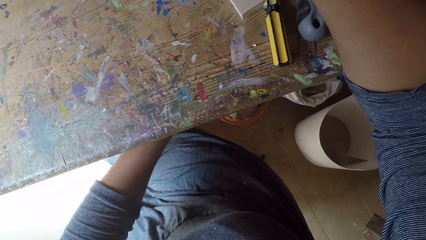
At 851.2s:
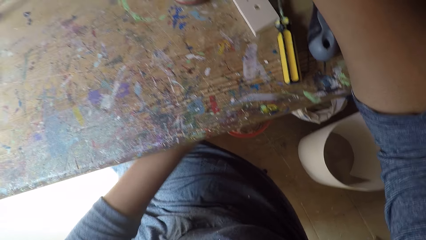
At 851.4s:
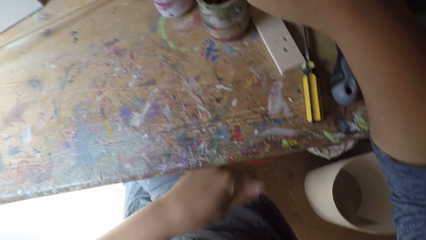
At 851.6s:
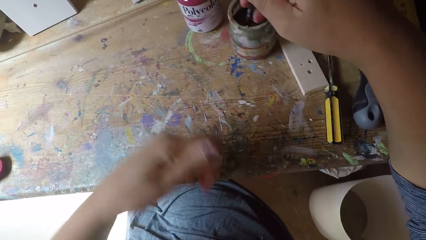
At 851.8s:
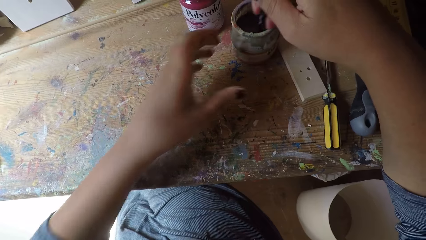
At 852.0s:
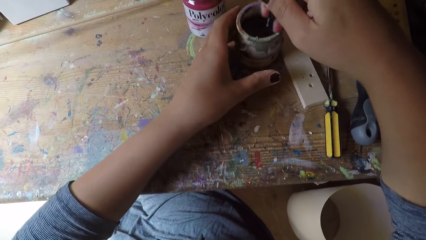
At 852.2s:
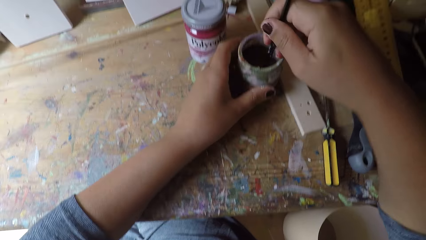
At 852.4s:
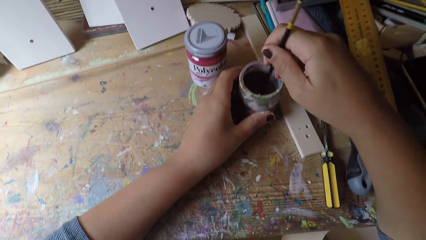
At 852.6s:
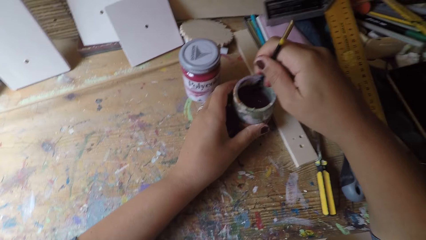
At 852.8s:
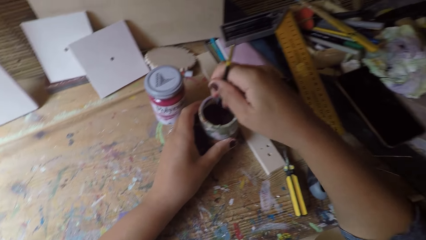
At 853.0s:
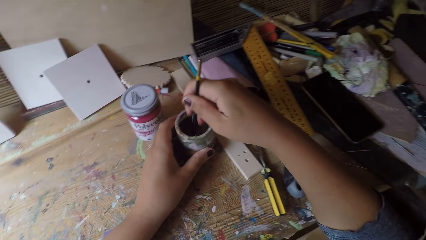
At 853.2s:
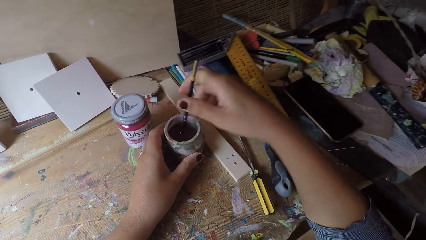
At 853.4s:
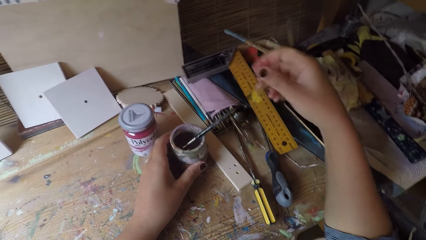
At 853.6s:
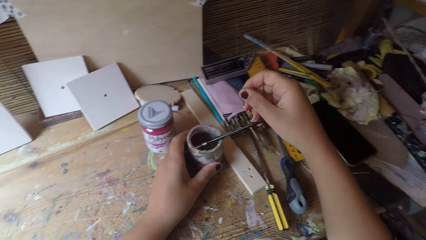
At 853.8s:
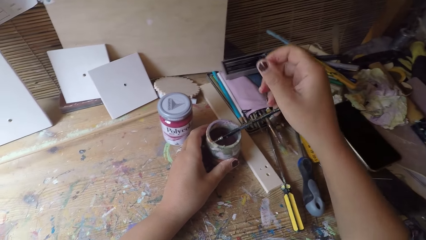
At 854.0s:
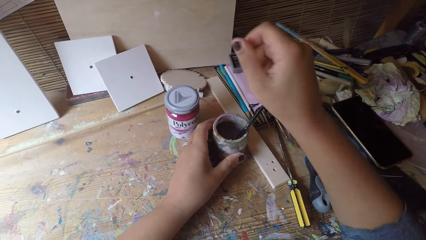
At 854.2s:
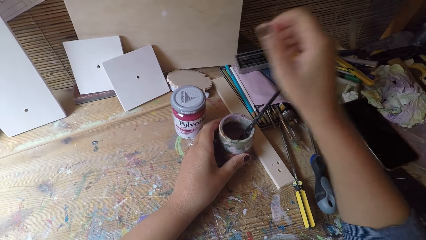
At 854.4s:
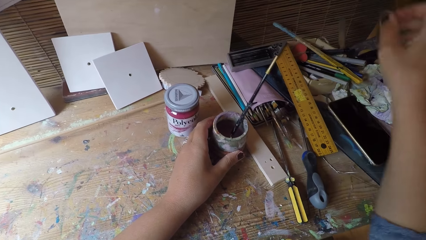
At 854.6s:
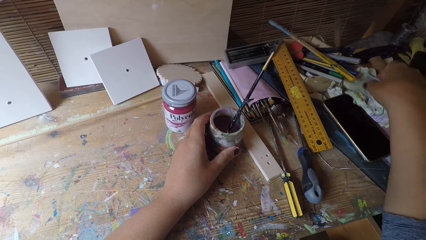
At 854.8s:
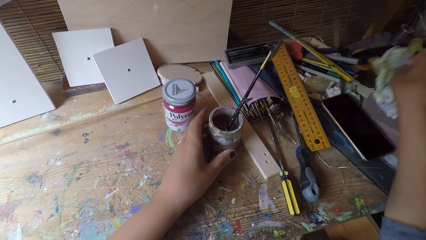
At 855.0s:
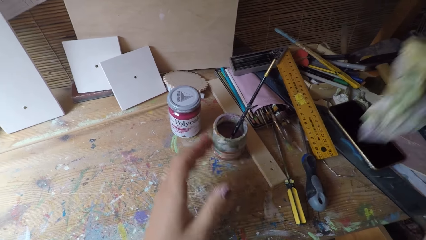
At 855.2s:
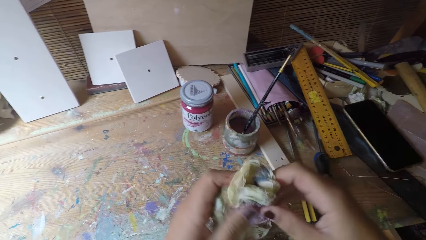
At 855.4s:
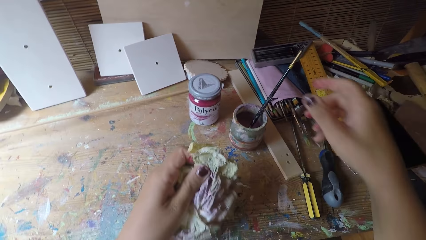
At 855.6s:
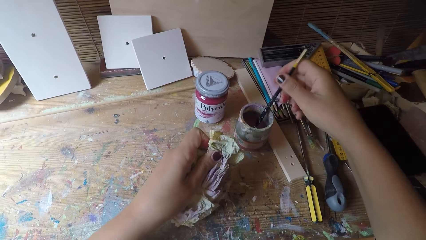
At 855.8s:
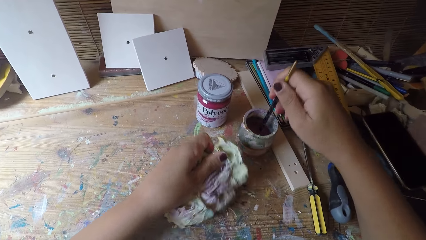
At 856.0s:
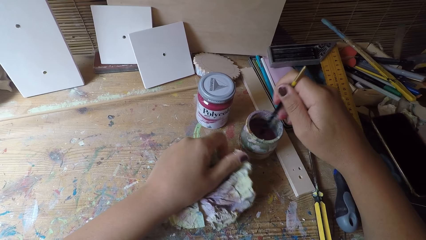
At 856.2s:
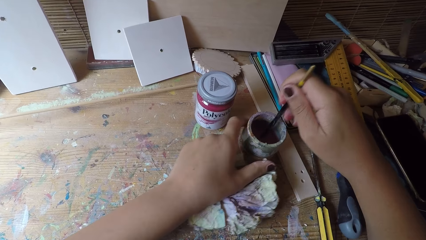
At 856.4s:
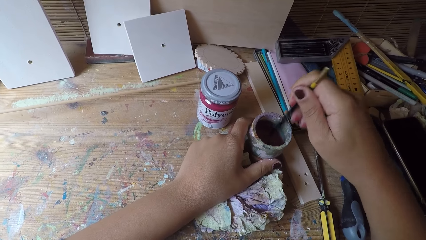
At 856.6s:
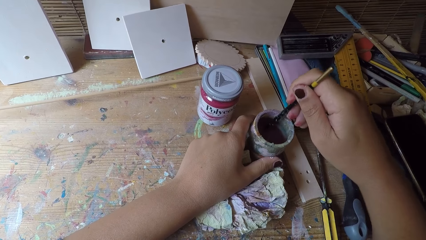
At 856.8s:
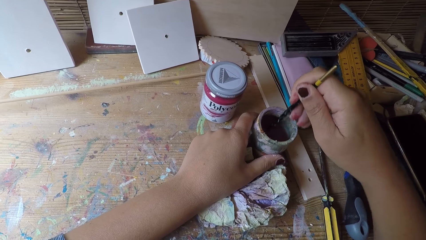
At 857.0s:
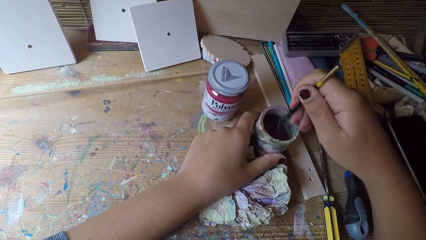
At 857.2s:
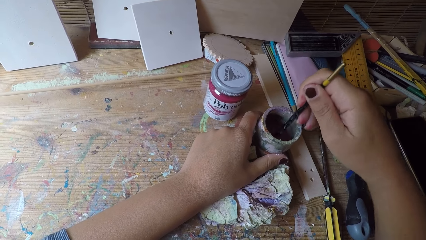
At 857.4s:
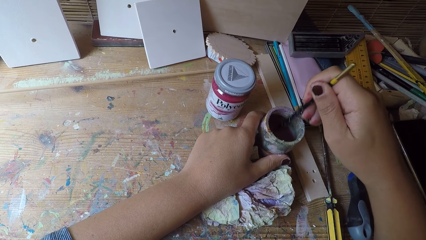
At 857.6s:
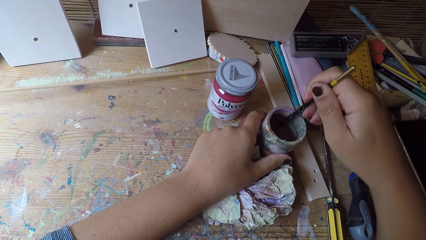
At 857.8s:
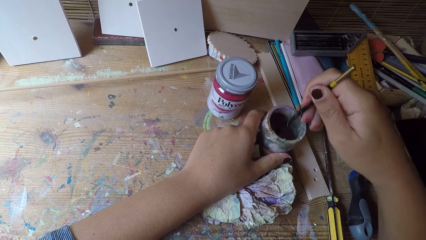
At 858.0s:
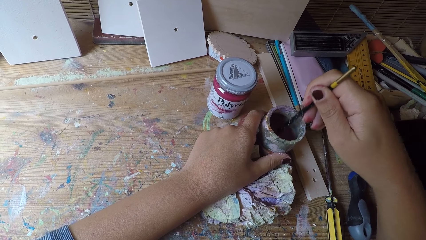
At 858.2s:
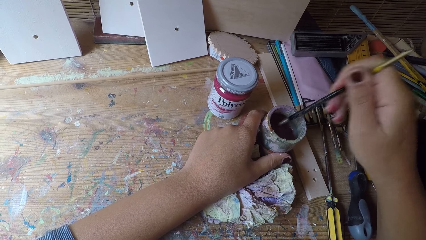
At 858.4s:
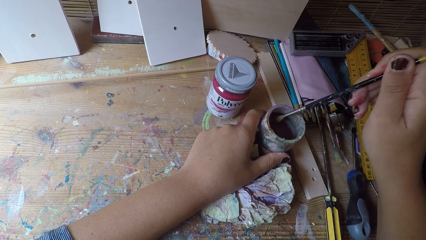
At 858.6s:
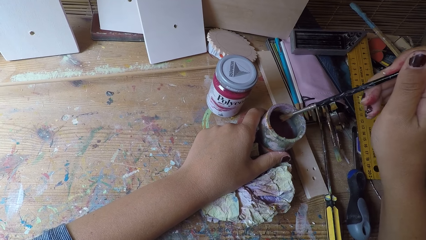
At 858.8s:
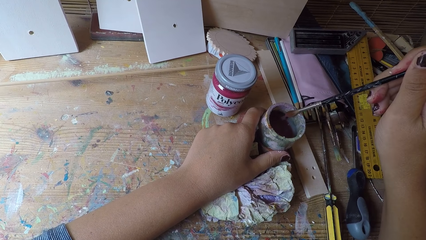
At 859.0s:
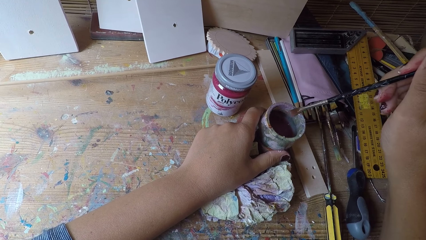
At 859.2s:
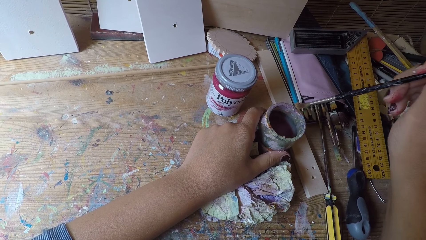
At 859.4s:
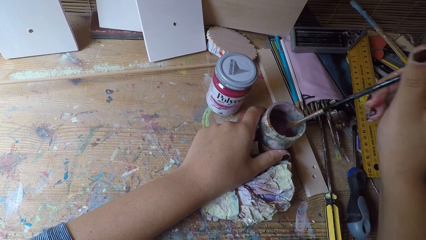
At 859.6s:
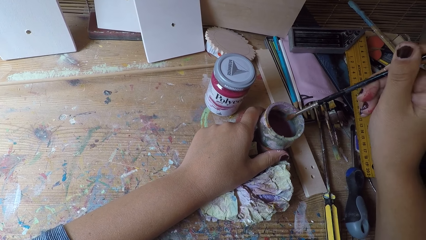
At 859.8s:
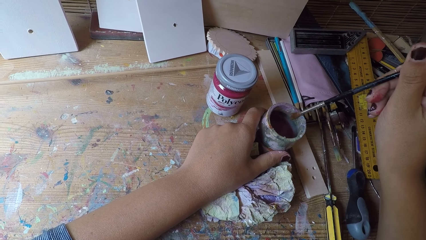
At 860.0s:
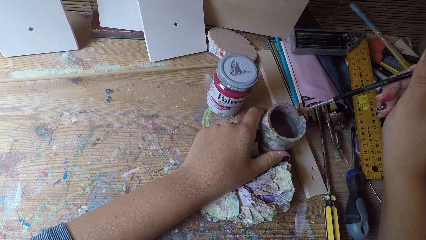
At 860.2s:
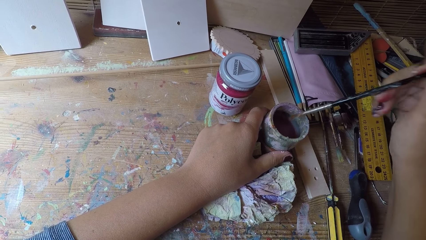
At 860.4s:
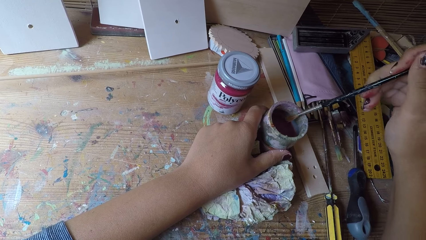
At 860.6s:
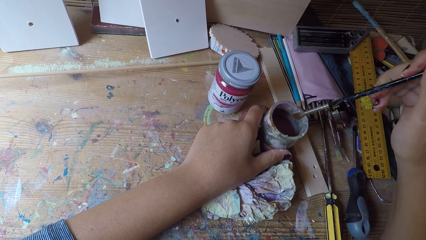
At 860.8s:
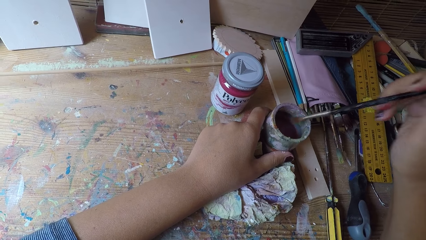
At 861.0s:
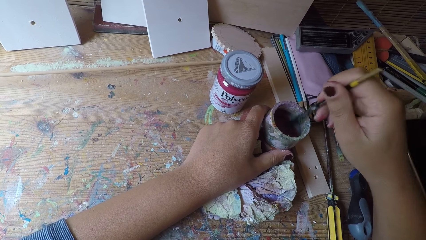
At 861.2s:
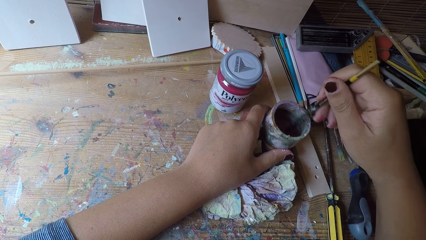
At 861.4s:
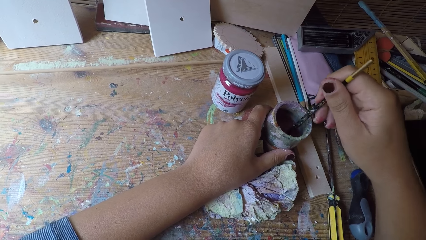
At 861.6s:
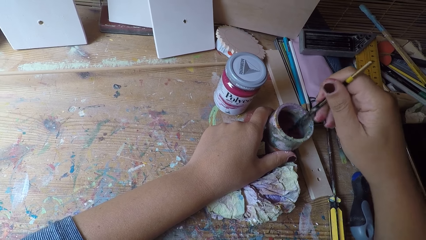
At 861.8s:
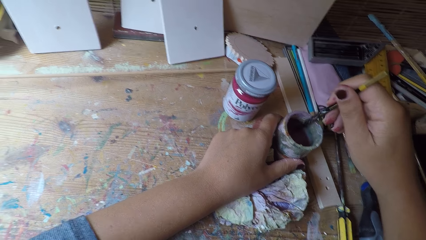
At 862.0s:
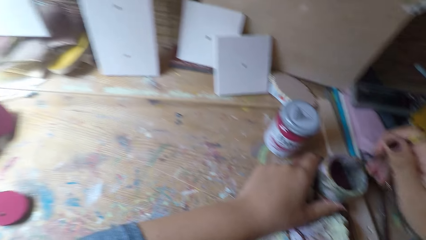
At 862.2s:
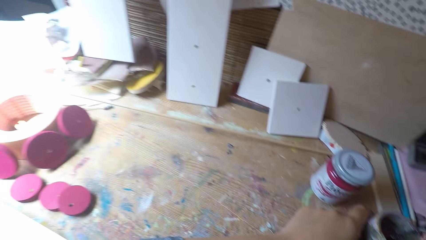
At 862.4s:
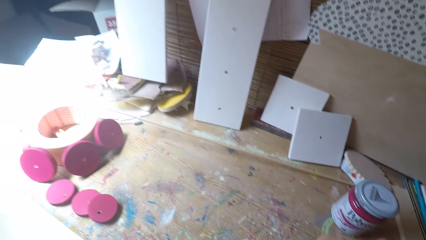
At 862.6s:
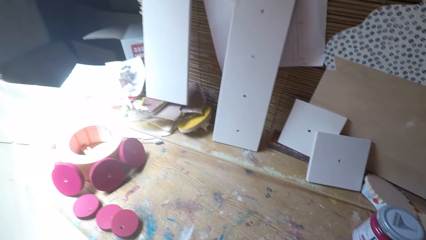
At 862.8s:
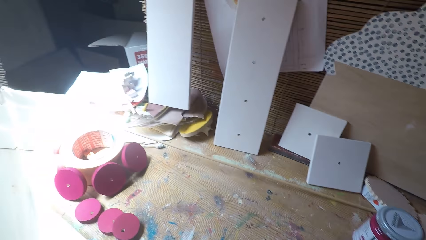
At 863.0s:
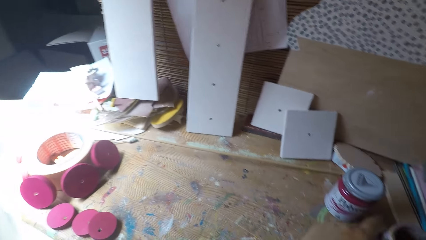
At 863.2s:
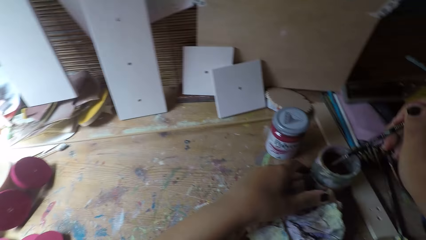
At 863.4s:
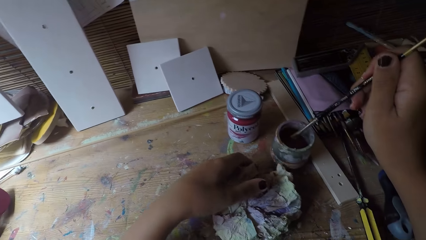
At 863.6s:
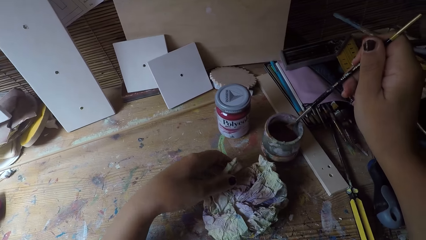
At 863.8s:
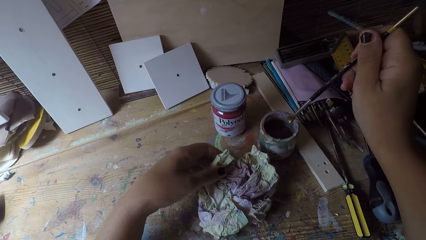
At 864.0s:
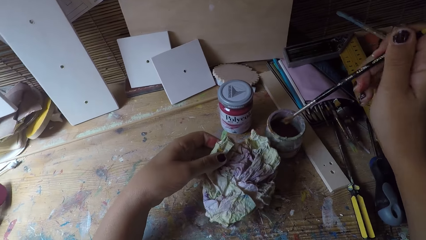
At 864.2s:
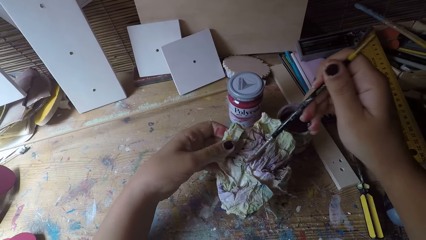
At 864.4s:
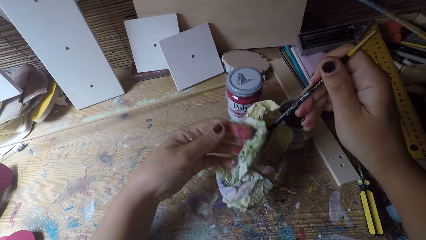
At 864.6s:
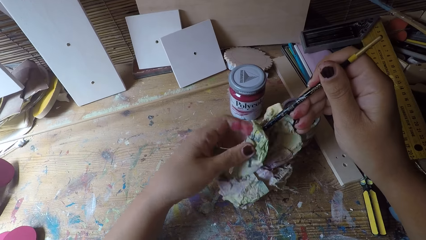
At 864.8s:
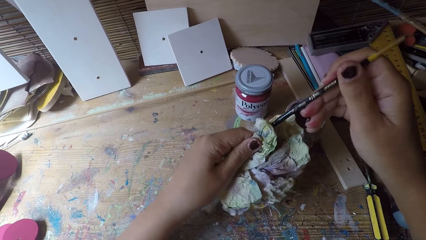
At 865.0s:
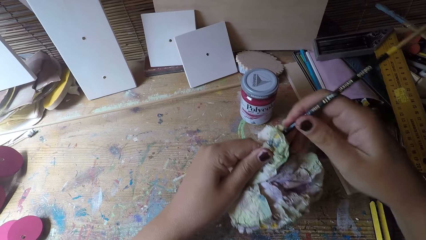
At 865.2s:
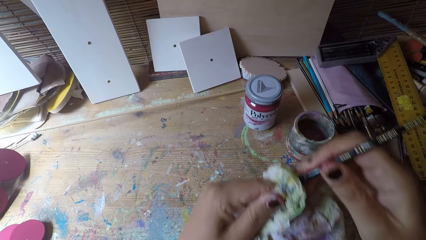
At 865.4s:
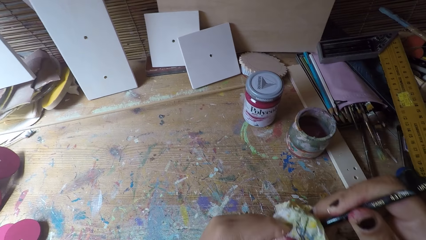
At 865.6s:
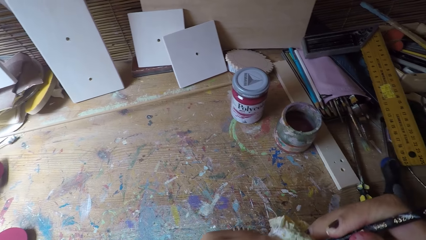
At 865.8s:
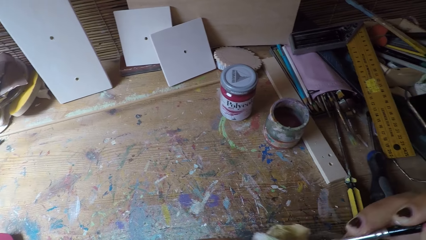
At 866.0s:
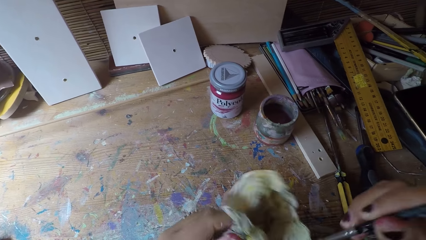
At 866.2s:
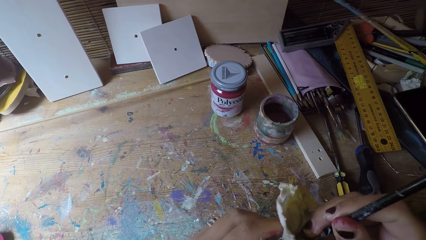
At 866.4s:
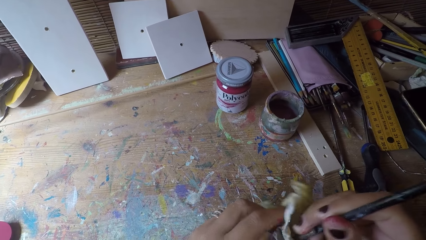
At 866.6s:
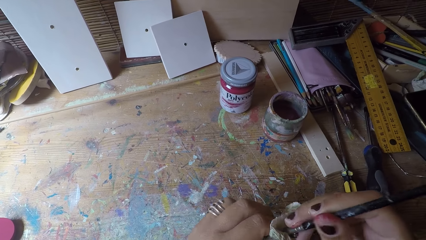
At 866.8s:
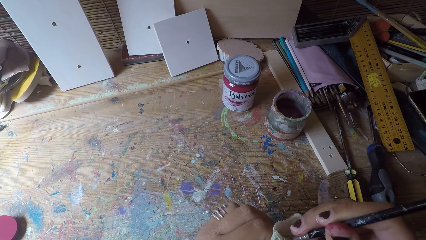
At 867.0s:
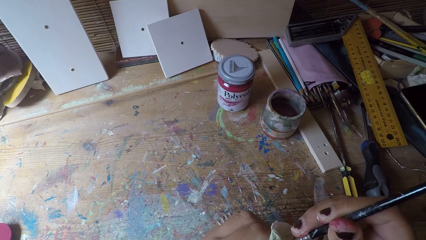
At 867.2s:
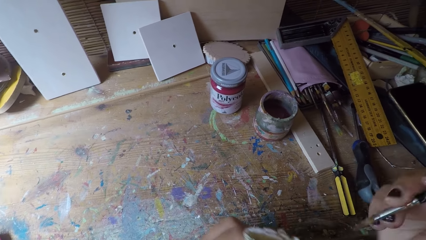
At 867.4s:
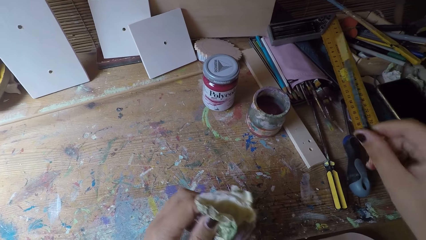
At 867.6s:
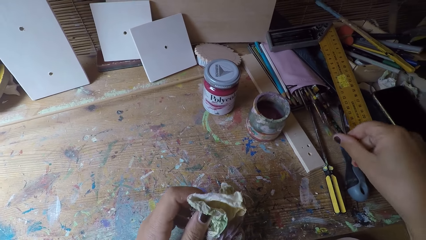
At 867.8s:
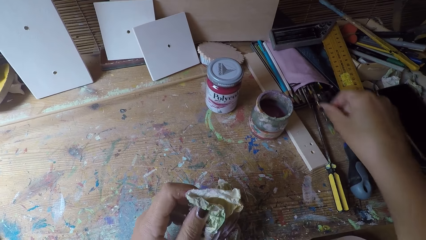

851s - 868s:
The camera wearer holds the can container or solvent tin on the workbench with her left hand. She adjusts the paint brush in the solvent tin. She picks up a paper from the workbench with her right hand. She passes the paper from her right hand to her left hand. She holds the paint brush in her right hand. She stirs the paint brush in the solvent using the right hand. She rinses the paint brush in the can container with her right hand. She holds the can container on the workbench with her left hand. She drains the paint brush on the solvent tin edge. She stirs the paint brush in the solvent using the right hand. She looks around the workbench. She removes the paint brush from the solvent tin. She cleans the paint brush with the paper in her left hand.
